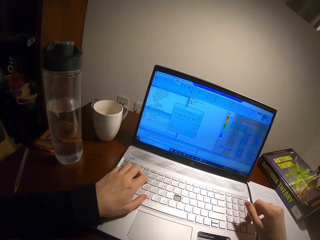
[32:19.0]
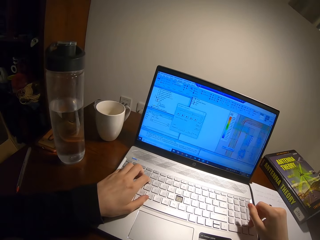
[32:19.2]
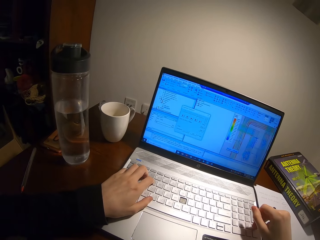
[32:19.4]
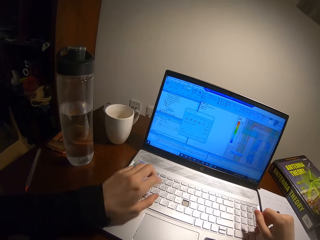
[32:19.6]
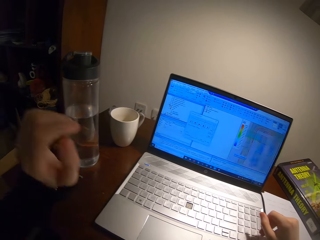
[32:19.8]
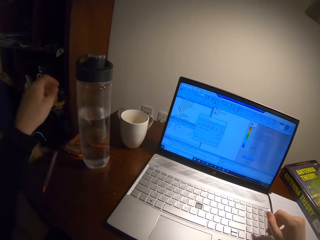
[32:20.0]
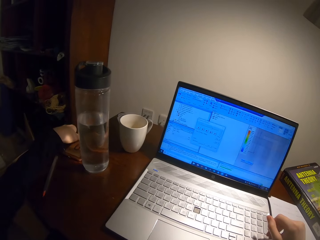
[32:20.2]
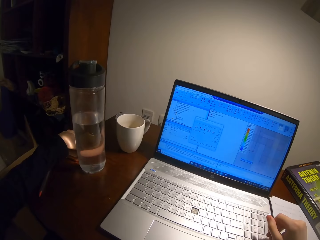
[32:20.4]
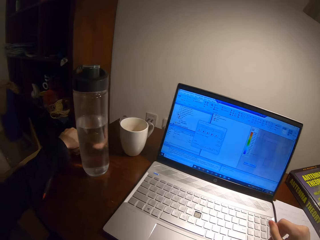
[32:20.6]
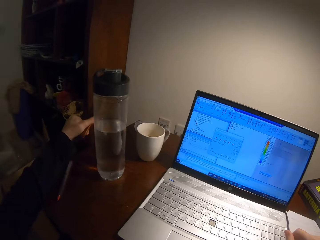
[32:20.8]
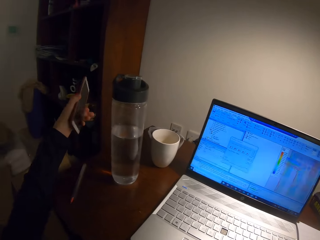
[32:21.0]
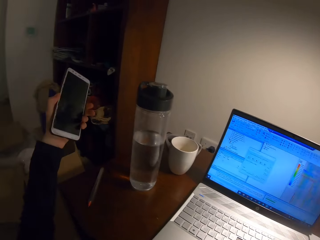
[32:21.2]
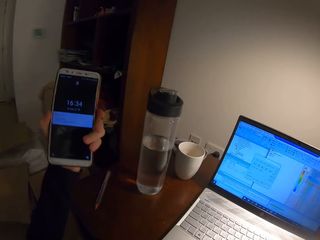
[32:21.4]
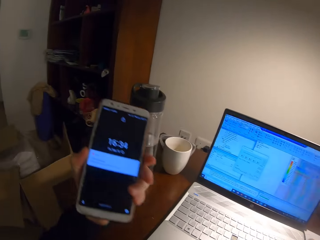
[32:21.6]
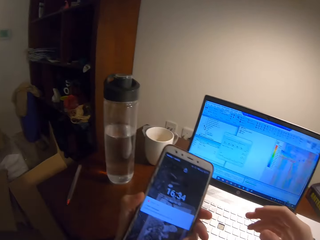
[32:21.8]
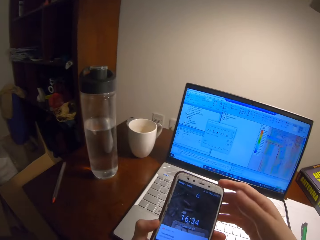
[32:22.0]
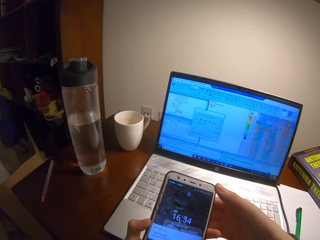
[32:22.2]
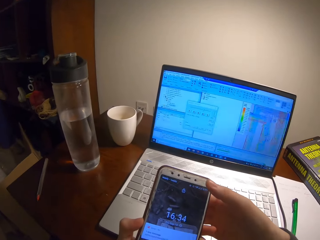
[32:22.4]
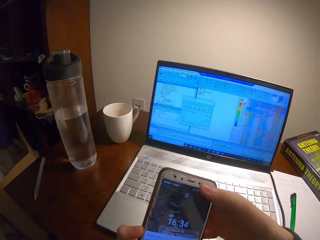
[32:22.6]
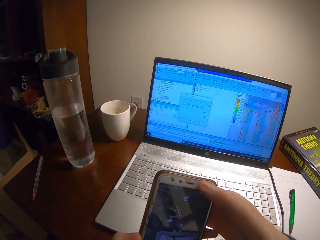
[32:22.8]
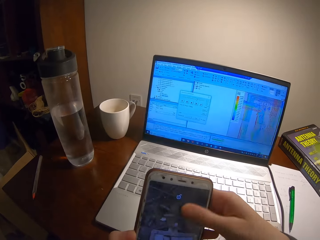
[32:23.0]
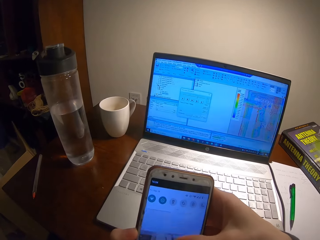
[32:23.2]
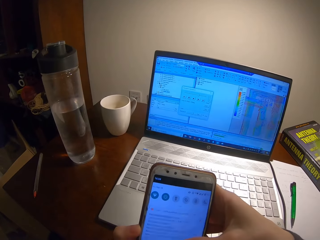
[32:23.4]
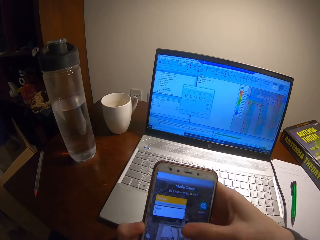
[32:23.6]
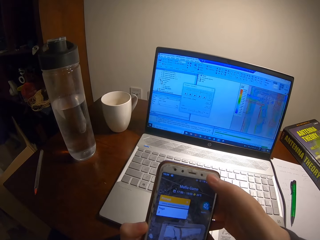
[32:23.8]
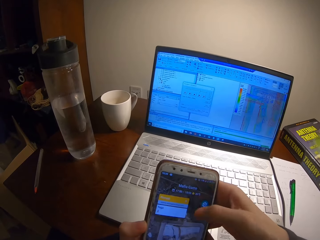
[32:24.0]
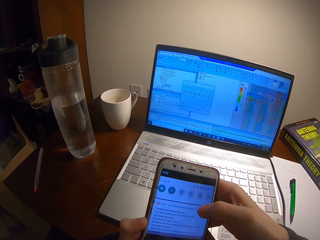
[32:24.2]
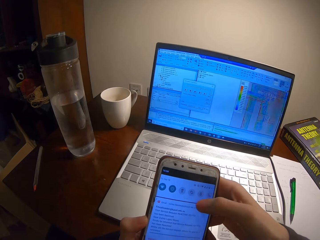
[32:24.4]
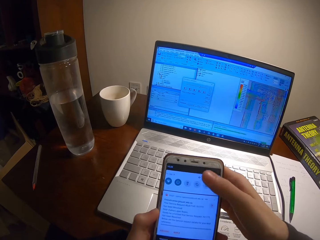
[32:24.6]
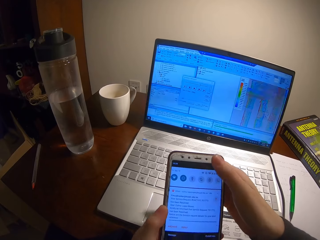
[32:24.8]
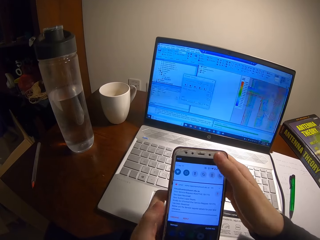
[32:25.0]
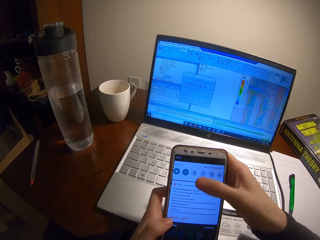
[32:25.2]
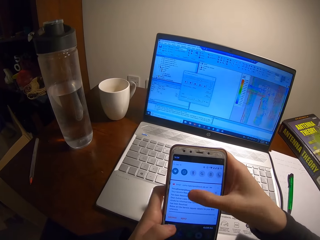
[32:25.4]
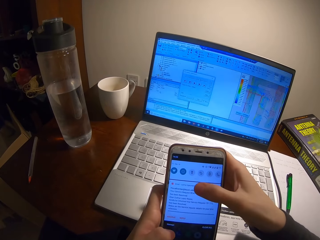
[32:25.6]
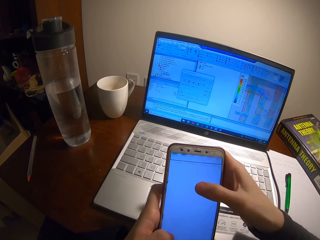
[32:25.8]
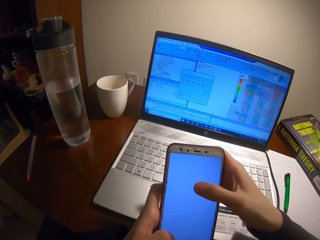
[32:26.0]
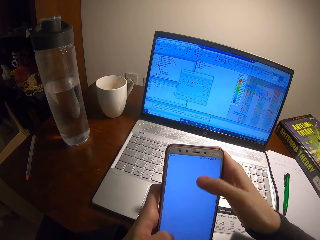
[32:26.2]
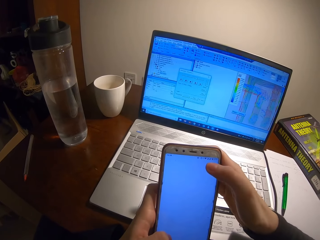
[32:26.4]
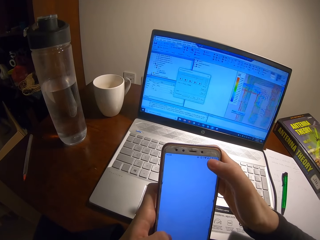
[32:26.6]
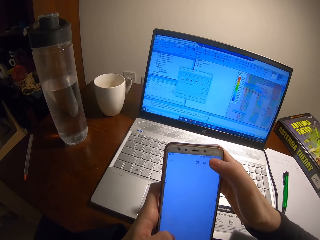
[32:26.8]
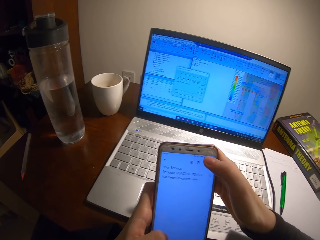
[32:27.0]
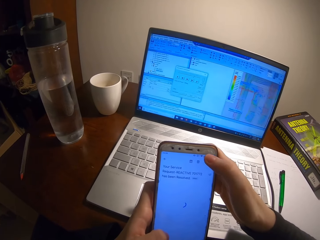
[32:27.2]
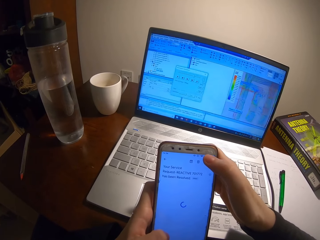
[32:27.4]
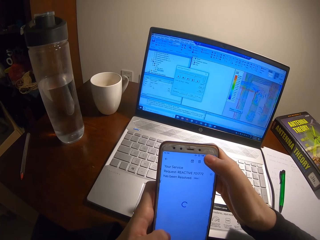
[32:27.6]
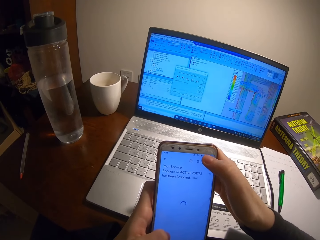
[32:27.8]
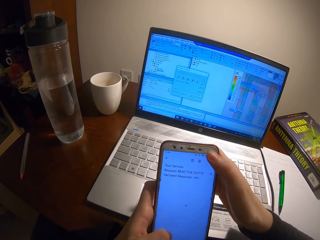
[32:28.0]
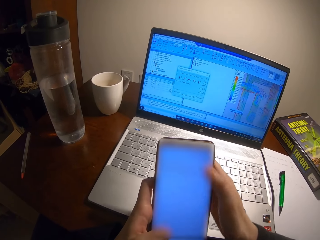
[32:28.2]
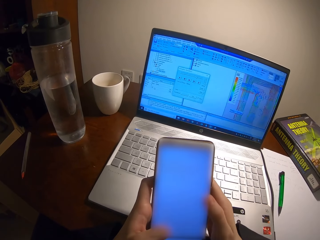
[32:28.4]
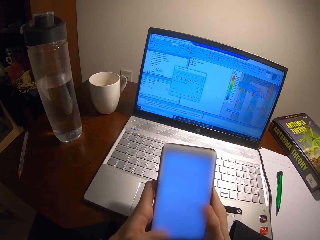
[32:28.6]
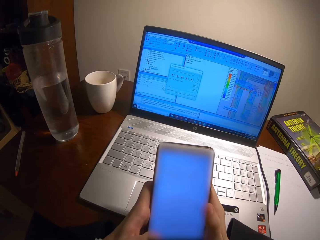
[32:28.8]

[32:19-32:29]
The camera wearer picks up his phone. He browses on the phone.

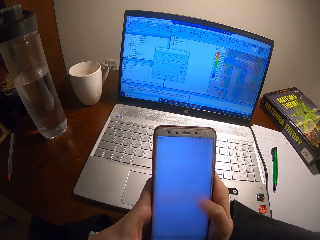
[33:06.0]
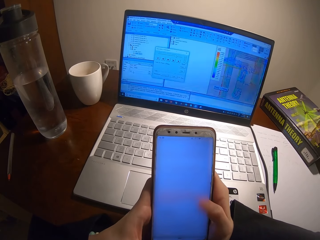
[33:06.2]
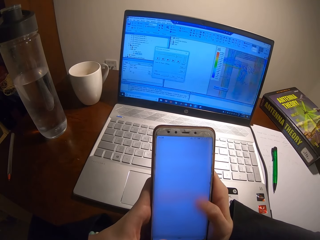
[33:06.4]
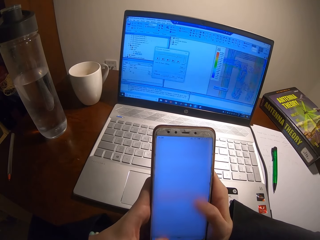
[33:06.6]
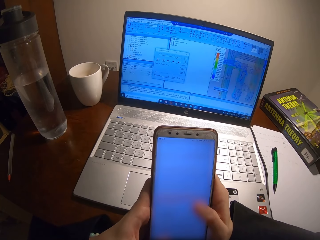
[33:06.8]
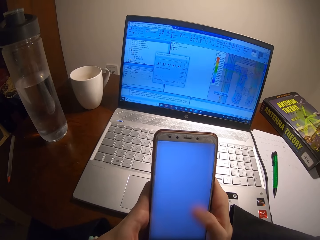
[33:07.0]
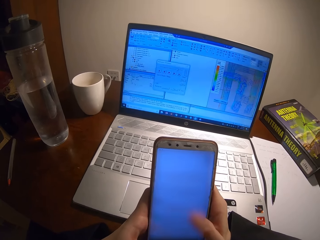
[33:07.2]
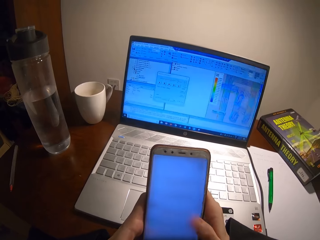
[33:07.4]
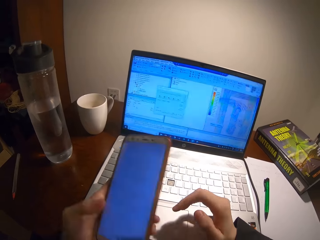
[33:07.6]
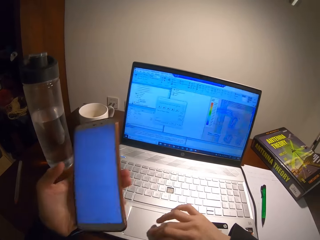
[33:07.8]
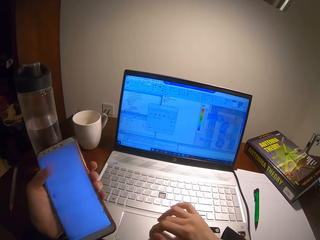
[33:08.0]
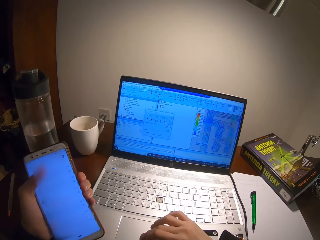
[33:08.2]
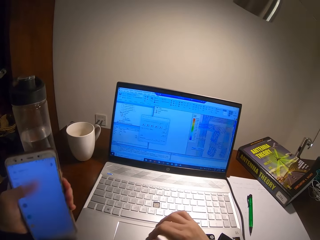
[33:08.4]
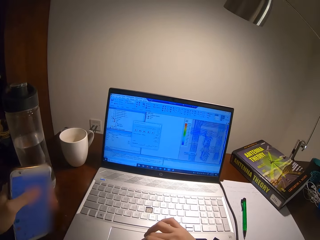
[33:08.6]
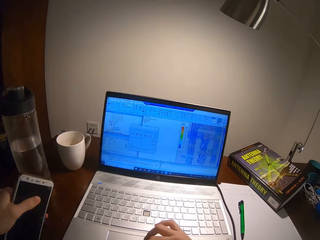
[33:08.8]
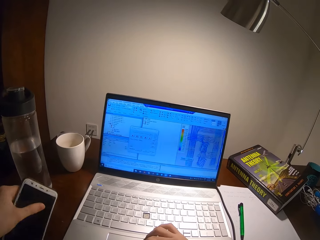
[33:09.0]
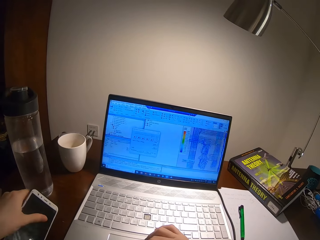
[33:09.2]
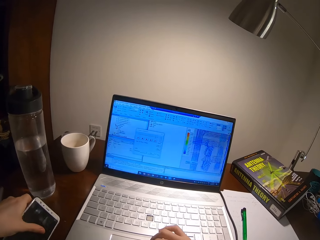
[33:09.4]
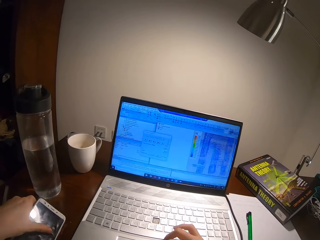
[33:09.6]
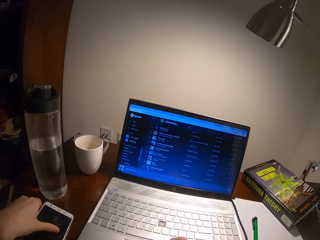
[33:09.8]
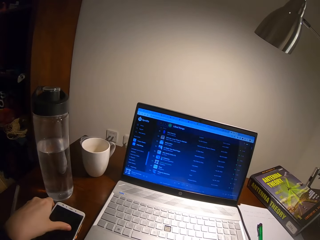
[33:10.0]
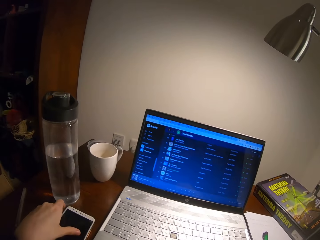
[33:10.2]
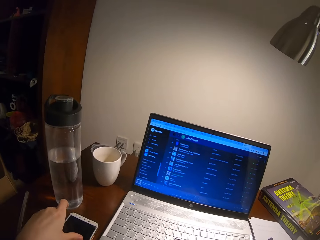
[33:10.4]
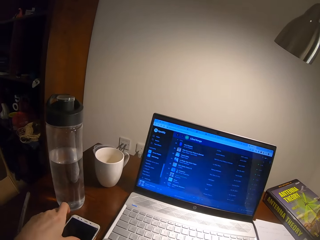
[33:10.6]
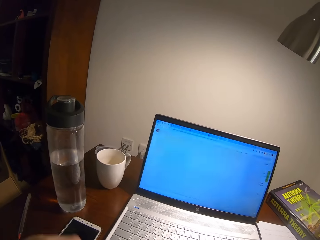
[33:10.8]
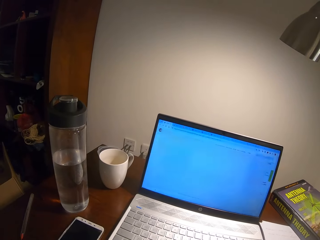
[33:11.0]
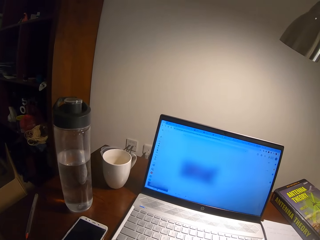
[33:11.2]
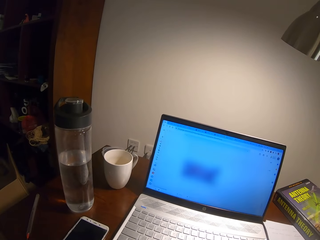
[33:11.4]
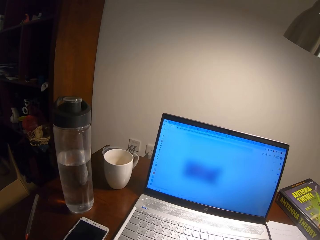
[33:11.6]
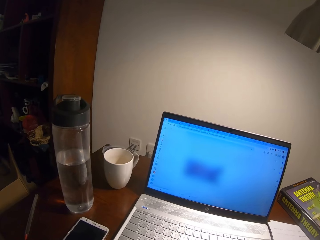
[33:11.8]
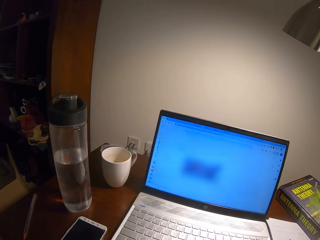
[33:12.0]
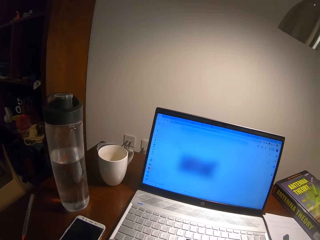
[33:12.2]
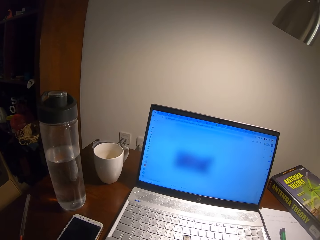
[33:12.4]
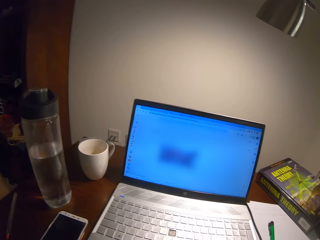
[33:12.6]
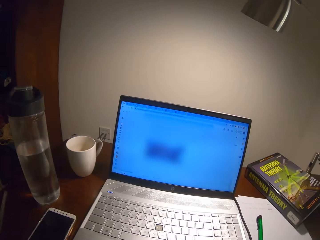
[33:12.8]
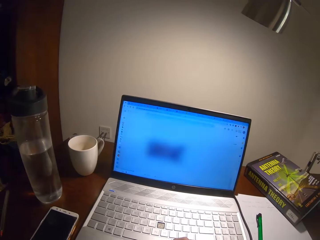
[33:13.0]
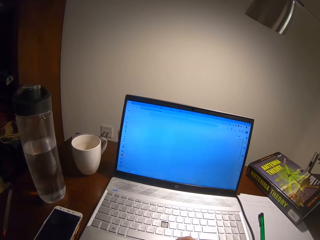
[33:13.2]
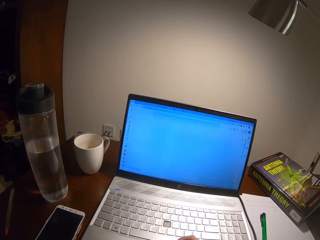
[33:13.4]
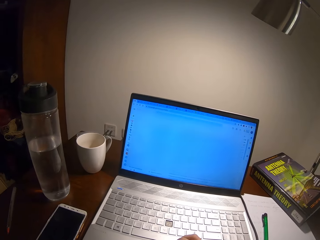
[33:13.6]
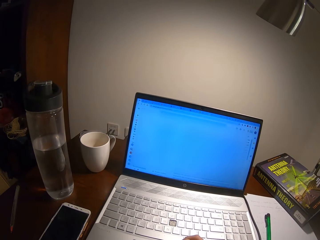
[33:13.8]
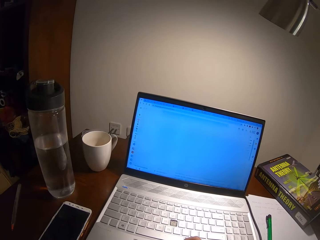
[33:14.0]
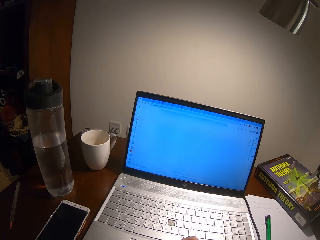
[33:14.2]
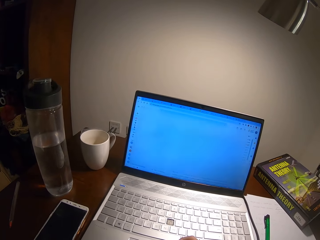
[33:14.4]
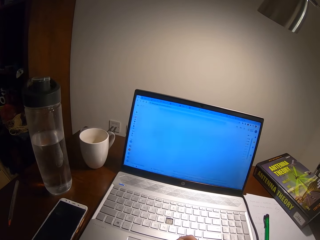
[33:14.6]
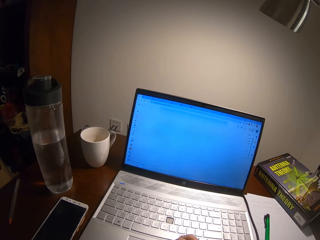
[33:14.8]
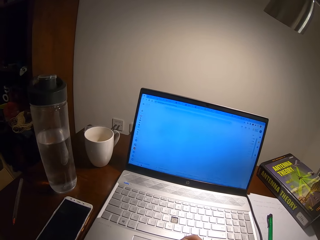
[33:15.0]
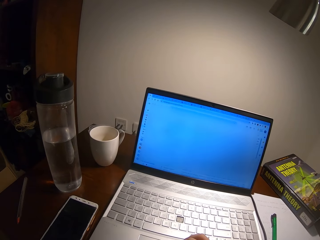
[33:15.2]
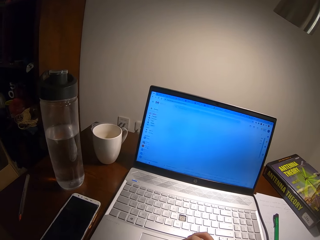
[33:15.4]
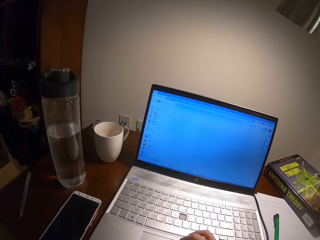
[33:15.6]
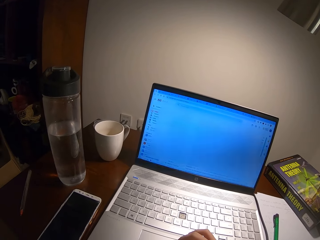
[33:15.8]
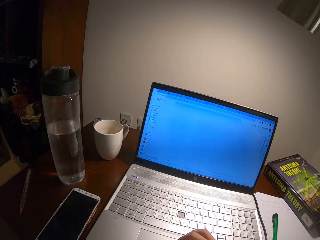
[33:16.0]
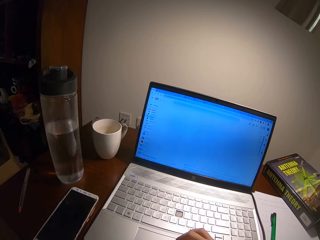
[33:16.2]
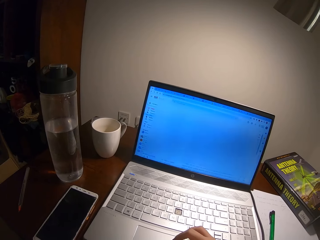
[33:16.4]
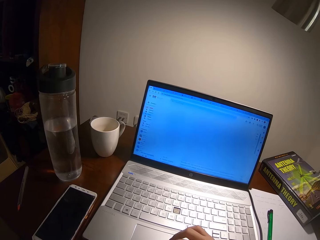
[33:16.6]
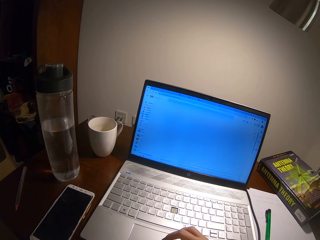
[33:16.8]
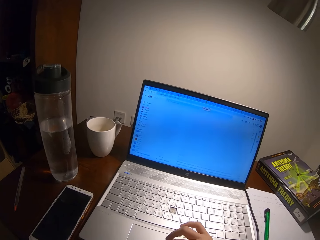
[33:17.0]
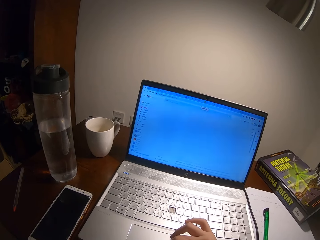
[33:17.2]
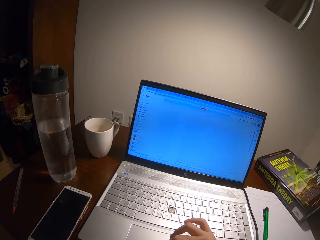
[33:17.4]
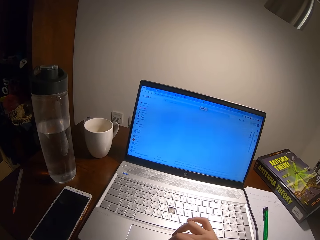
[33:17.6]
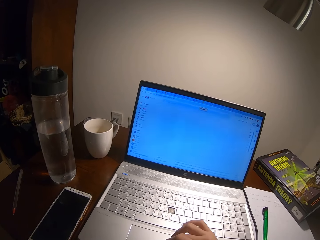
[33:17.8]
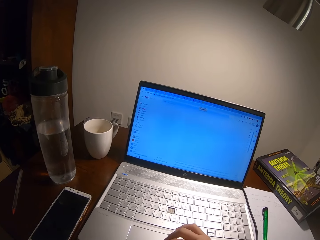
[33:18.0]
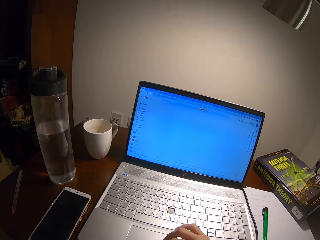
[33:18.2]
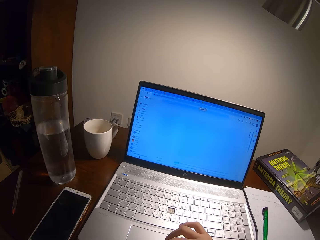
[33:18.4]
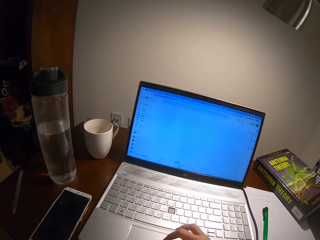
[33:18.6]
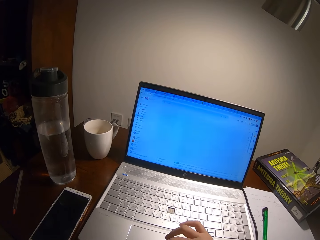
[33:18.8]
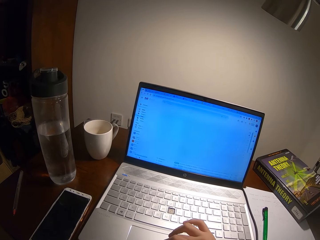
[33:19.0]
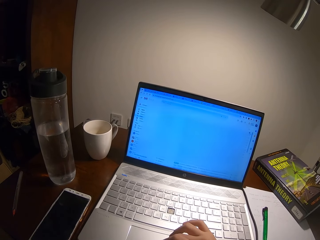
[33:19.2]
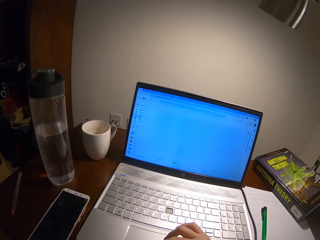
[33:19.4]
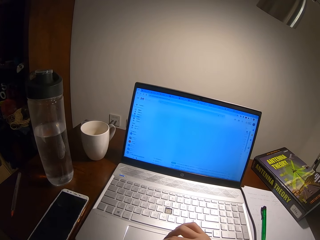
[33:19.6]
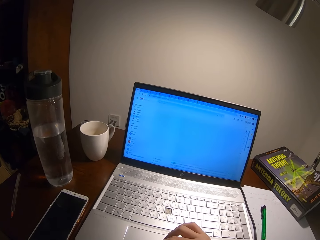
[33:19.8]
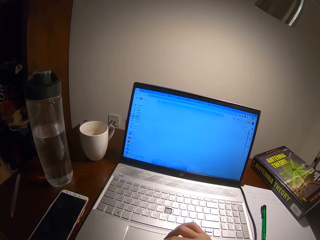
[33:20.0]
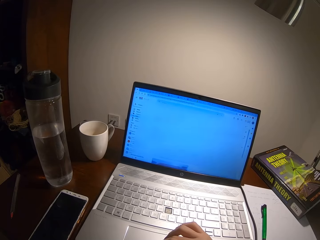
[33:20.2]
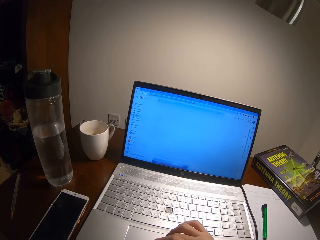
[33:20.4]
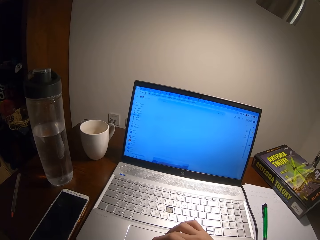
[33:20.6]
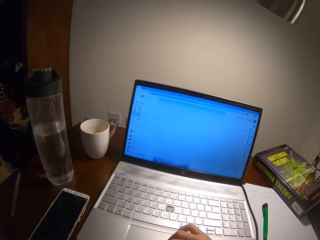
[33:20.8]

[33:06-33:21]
The camera wearer browses on a laptop. He places his phone down. He browses on the laptop. He uses his laptop.
